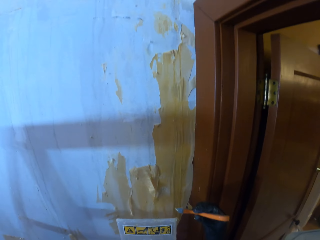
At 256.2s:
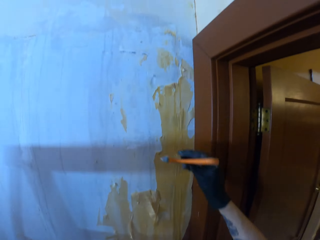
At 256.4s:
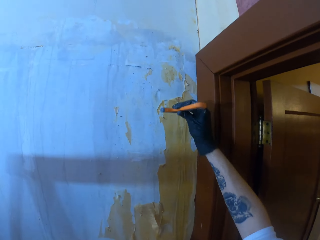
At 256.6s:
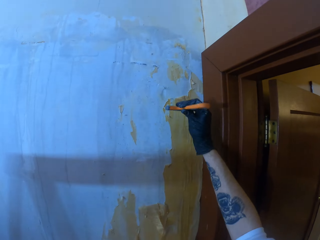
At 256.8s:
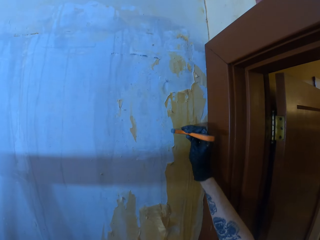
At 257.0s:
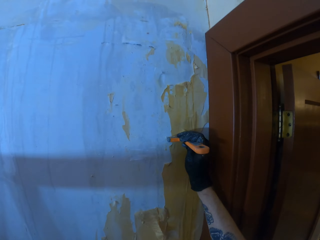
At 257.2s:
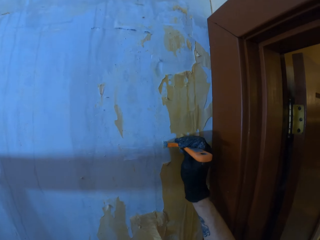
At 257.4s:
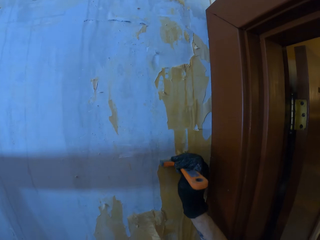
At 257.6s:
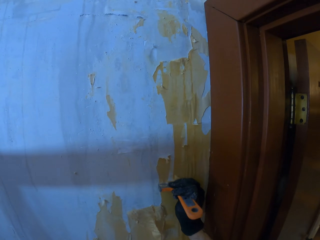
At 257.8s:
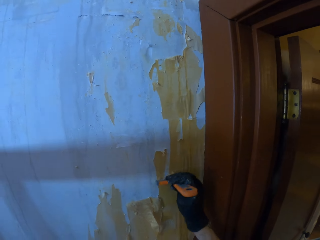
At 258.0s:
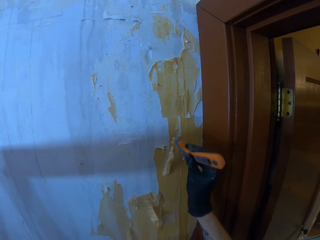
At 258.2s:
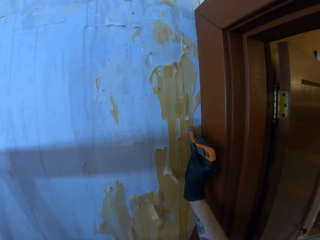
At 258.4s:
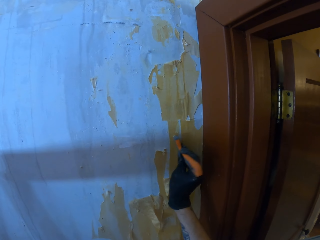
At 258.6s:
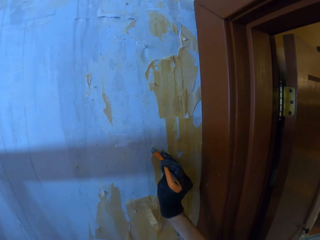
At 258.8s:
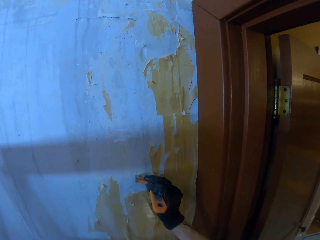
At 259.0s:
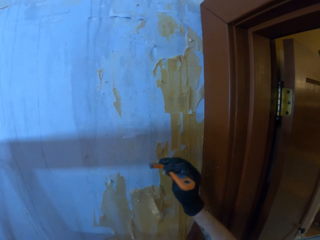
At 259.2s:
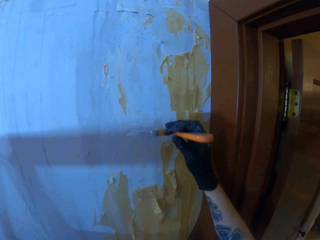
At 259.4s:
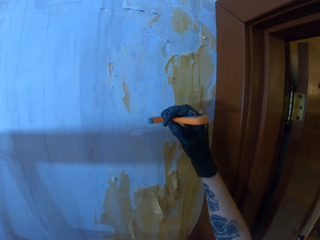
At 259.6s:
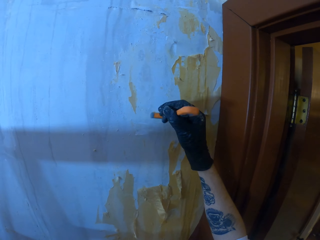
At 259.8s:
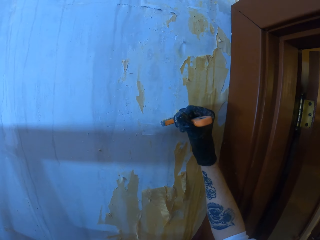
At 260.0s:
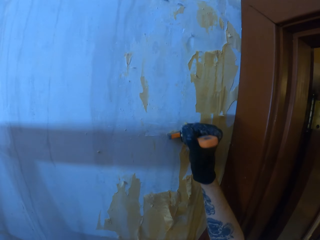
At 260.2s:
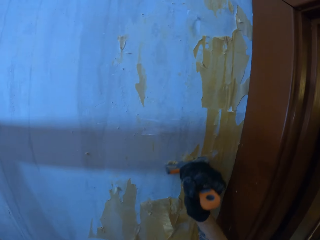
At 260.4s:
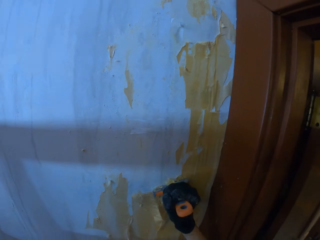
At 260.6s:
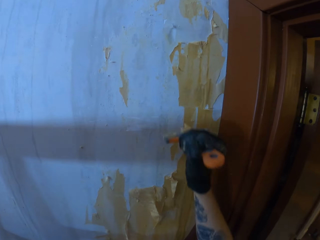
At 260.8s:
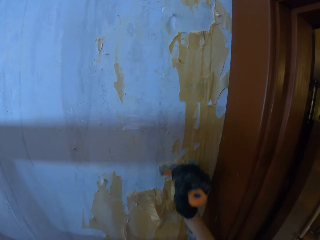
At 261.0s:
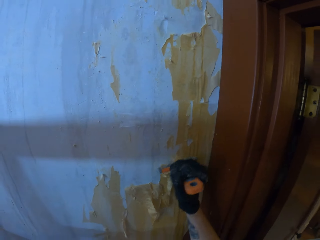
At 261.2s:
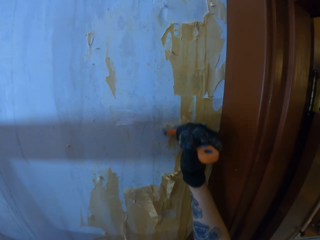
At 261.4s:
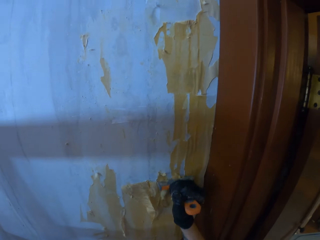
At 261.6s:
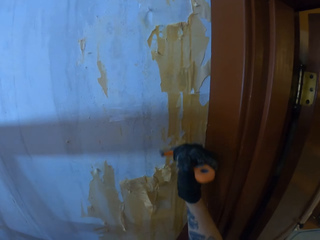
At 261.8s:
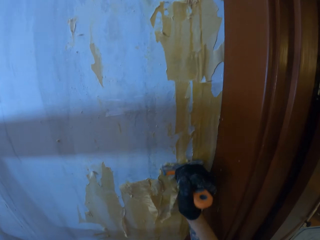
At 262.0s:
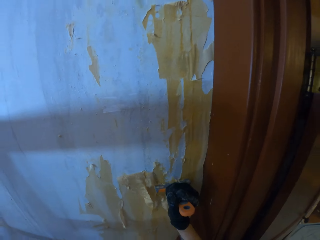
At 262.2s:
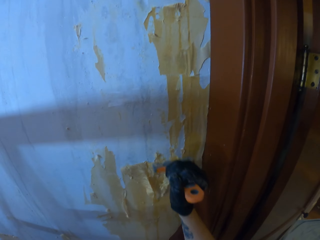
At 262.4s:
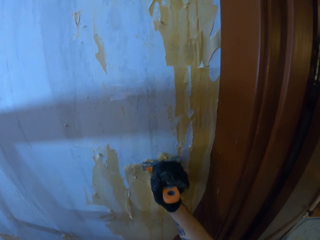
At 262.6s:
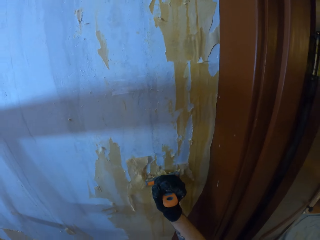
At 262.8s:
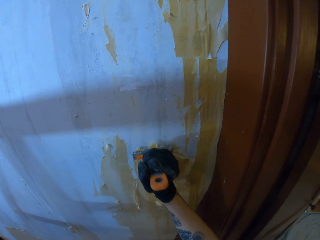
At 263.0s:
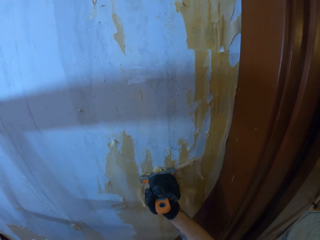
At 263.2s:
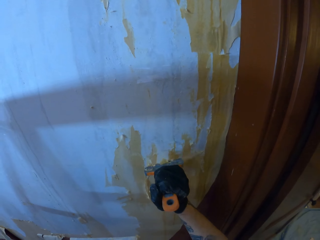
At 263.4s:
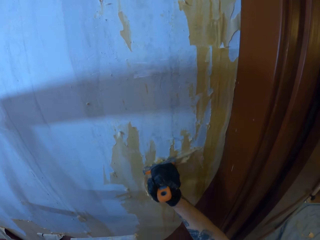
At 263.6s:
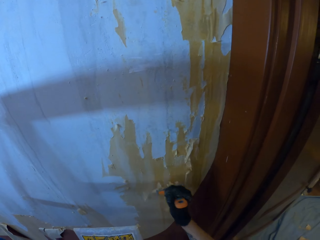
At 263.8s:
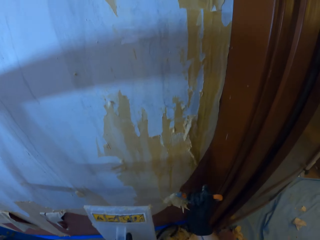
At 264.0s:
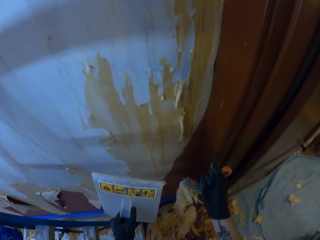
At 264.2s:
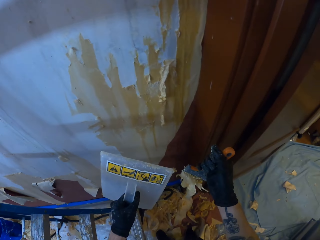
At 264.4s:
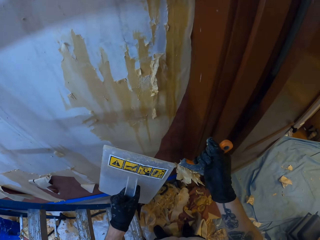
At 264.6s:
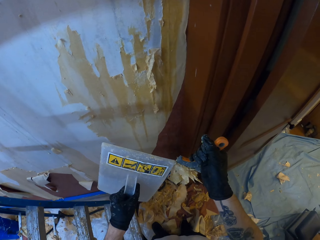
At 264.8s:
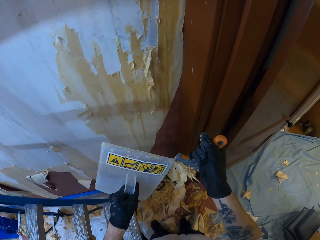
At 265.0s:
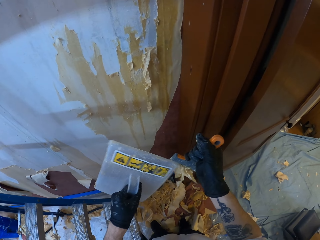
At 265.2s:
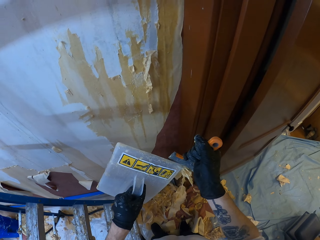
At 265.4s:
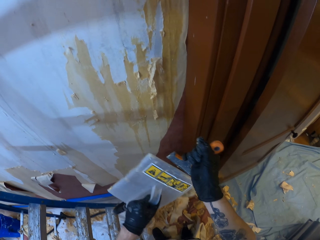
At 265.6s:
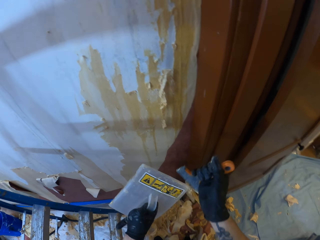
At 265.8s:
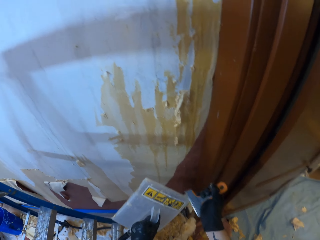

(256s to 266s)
The camera wearer scrapes wallpaper with a scraper. They remove papers from the scraper with a wall heater.
